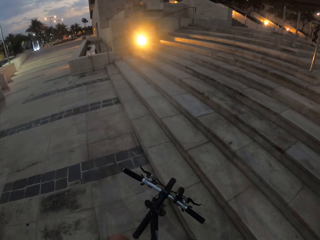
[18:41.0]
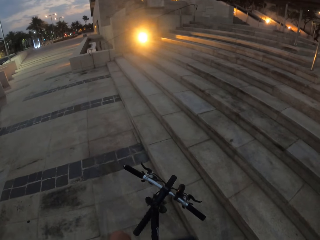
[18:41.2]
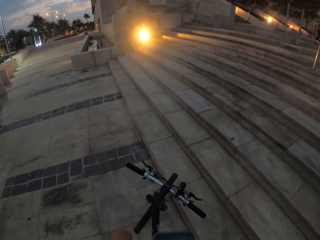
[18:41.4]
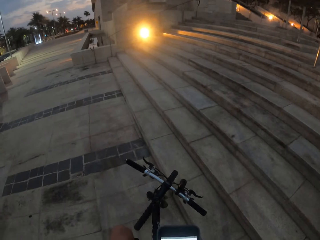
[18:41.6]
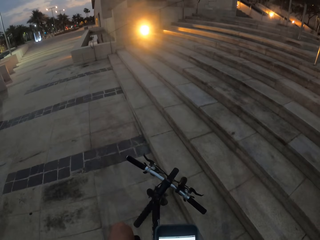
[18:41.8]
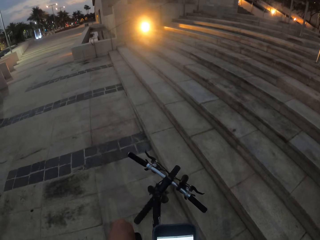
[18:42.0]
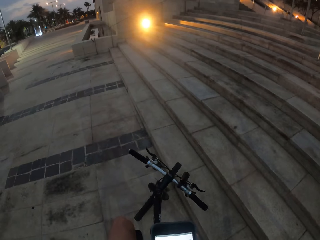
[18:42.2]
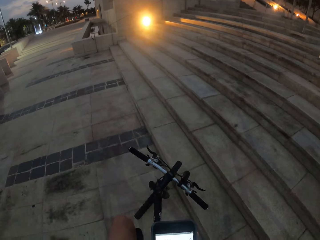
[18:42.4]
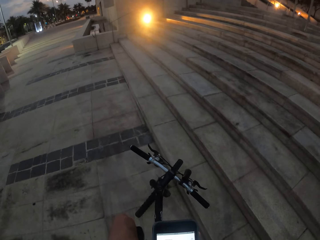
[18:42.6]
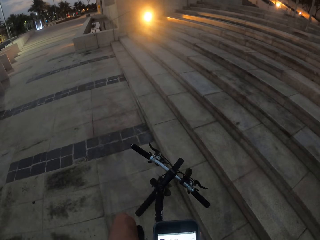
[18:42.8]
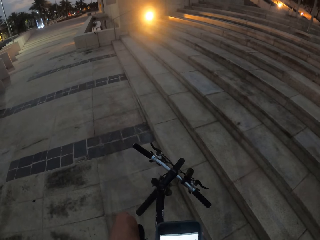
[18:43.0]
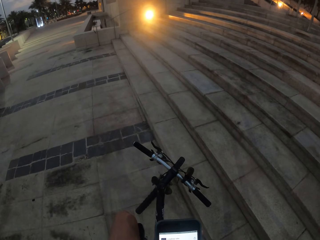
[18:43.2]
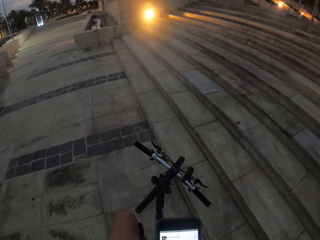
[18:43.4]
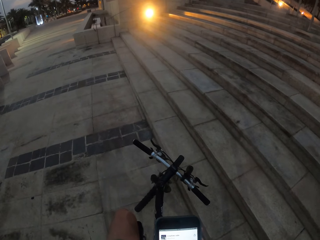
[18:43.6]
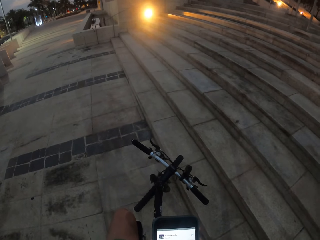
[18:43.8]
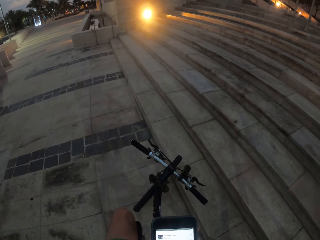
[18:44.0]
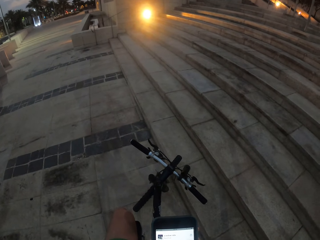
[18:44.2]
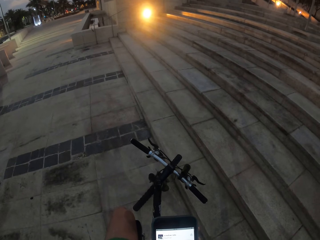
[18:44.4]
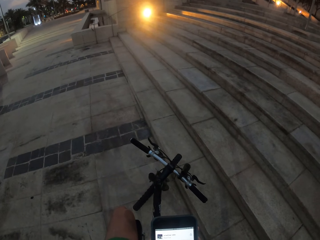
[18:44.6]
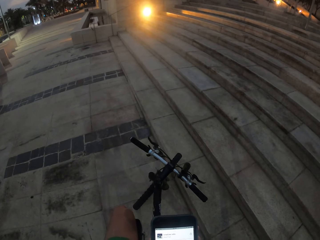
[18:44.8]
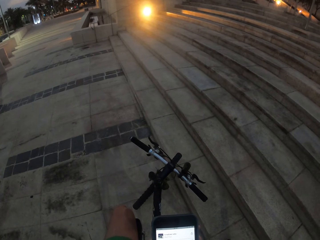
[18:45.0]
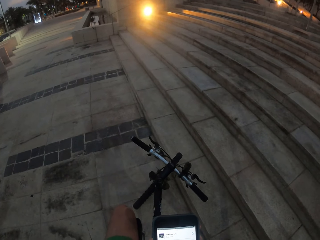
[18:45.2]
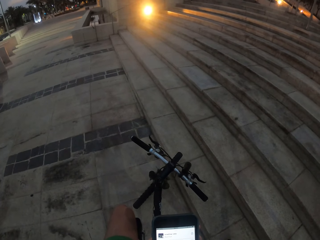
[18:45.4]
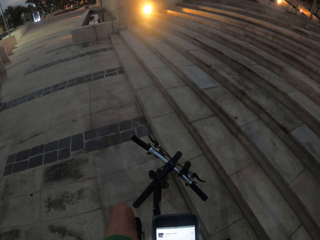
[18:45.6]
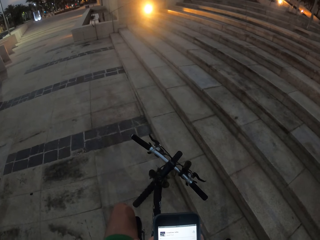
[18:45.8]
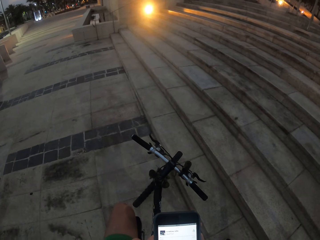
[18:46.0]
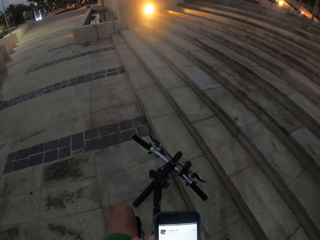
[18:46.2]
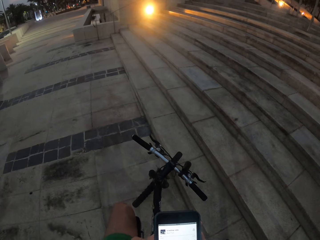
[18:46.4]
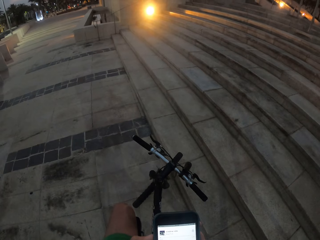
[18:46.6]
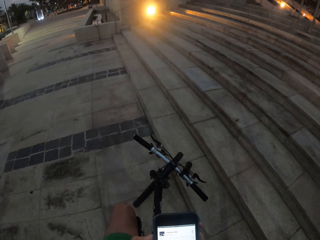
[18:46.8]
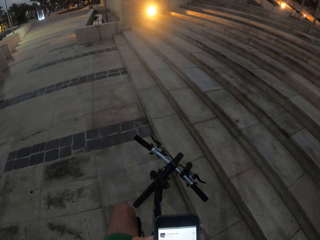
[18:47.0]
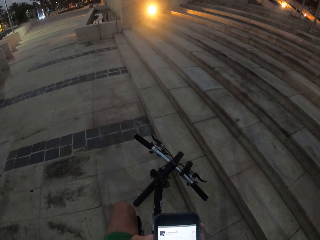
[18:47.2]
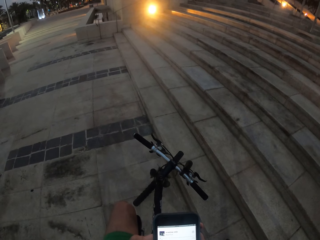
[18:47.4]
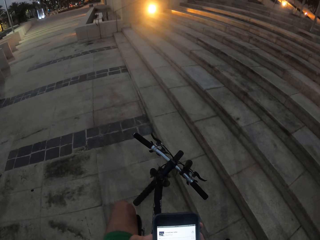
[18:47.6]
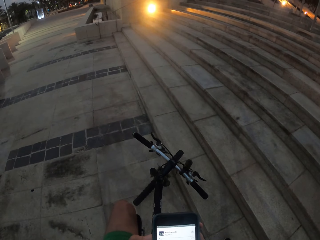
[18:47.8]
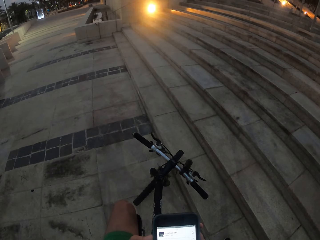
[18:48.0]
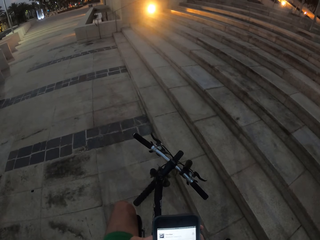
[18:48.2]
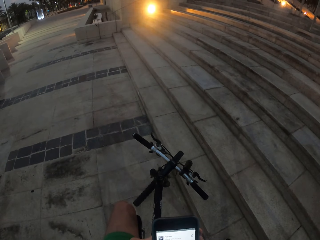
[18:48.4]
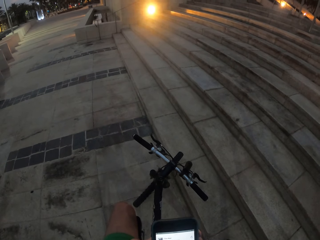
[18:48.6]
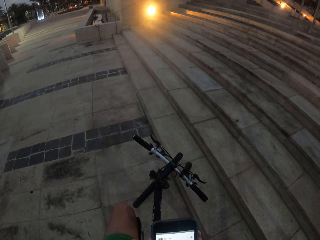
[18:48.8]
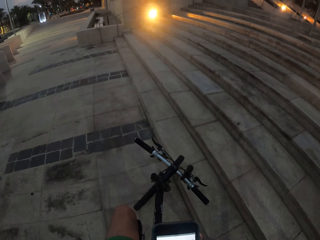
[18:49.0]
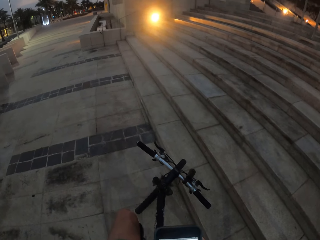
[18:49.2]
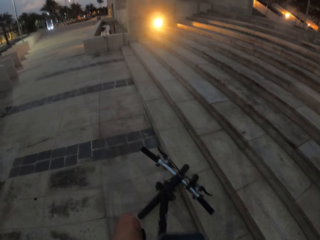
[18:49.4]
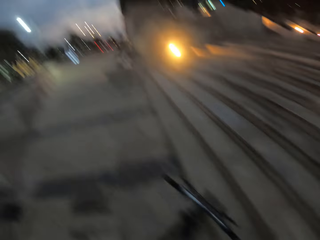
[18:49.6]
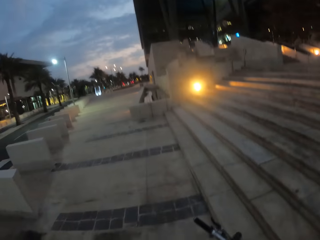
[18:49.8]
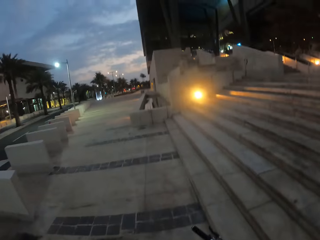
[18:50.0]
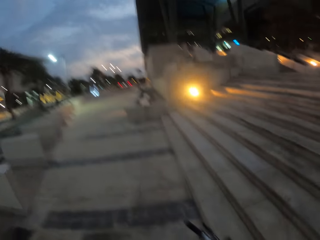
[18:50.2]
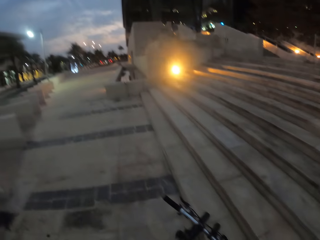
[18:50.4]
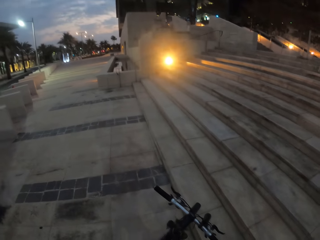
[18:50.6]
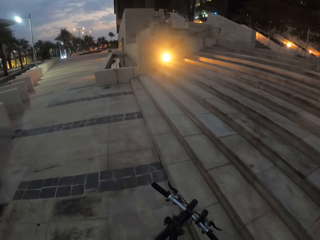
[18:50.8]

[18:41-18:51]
The camera wearer swipes through his phone. He presses the phone.

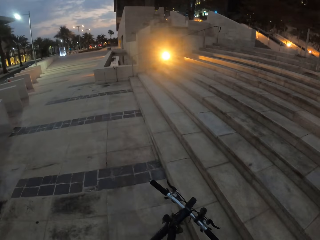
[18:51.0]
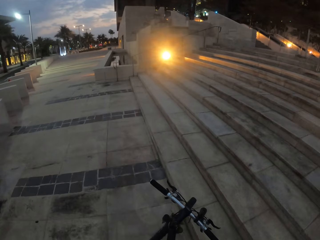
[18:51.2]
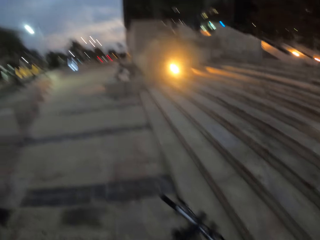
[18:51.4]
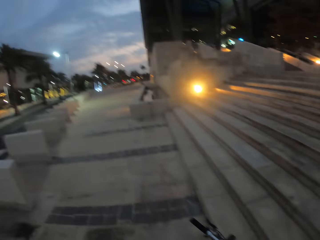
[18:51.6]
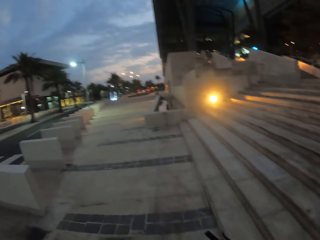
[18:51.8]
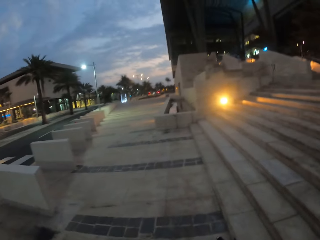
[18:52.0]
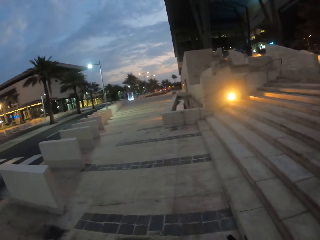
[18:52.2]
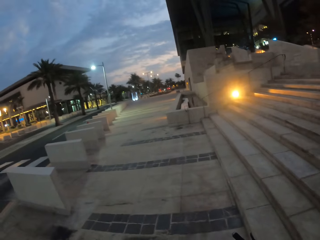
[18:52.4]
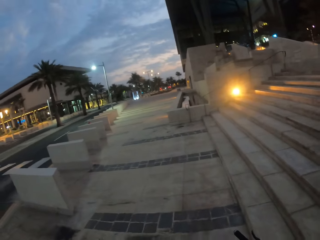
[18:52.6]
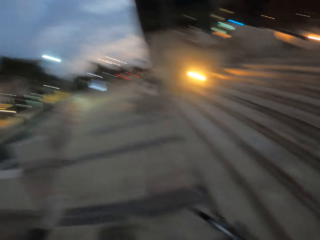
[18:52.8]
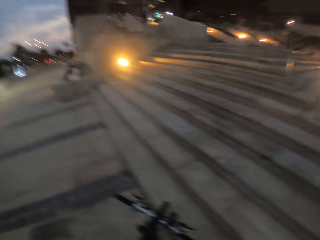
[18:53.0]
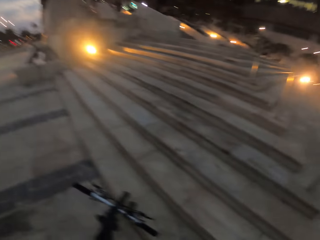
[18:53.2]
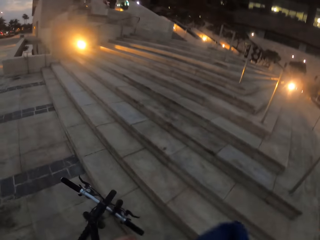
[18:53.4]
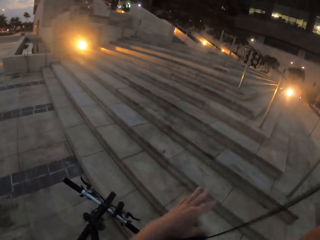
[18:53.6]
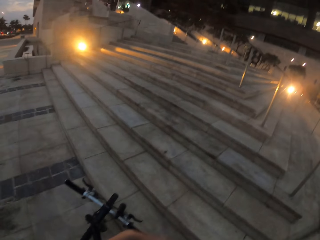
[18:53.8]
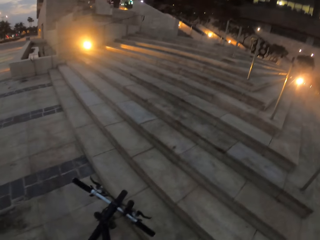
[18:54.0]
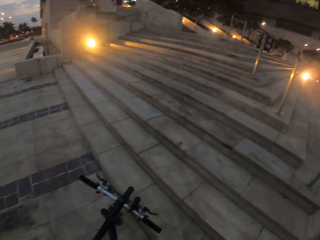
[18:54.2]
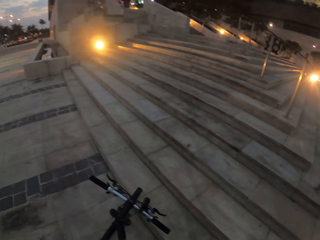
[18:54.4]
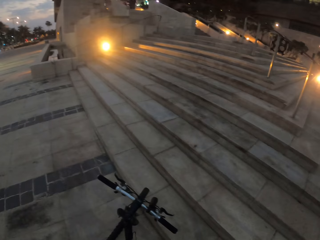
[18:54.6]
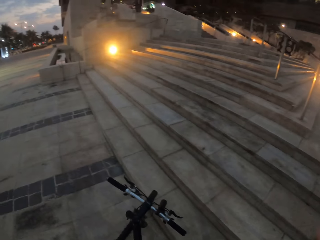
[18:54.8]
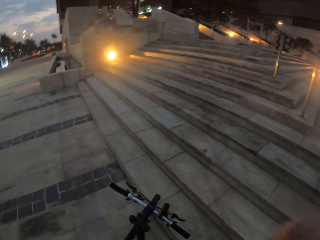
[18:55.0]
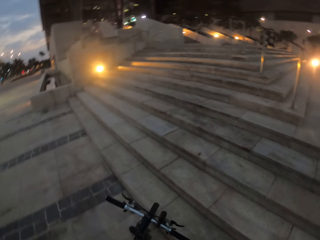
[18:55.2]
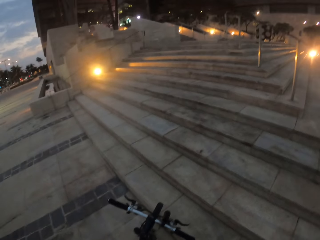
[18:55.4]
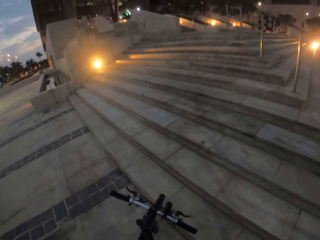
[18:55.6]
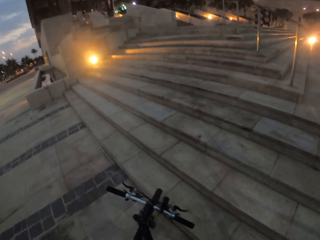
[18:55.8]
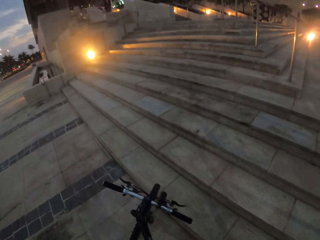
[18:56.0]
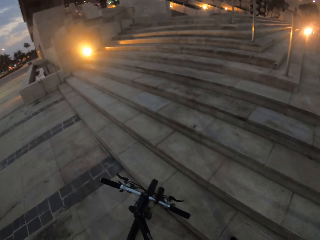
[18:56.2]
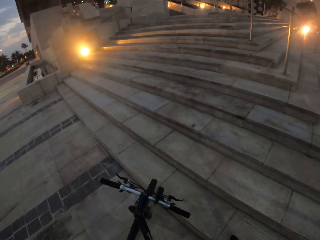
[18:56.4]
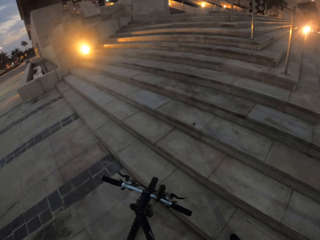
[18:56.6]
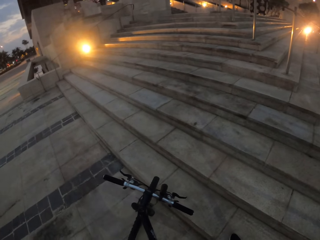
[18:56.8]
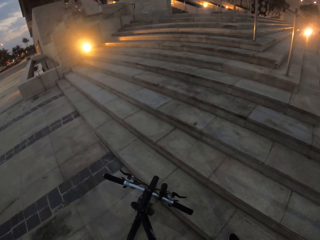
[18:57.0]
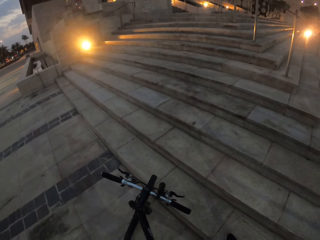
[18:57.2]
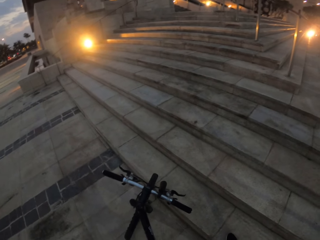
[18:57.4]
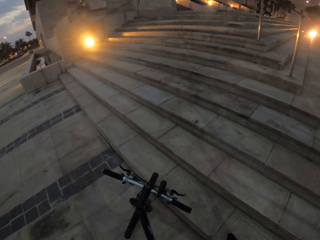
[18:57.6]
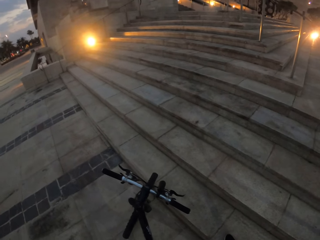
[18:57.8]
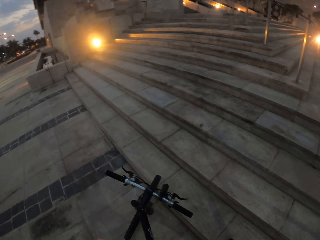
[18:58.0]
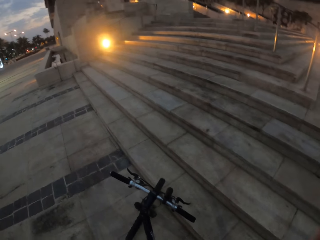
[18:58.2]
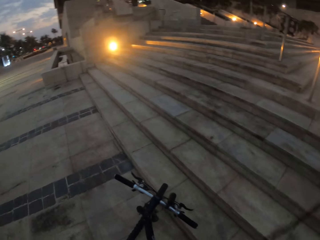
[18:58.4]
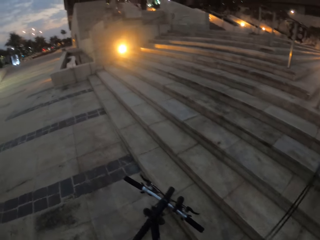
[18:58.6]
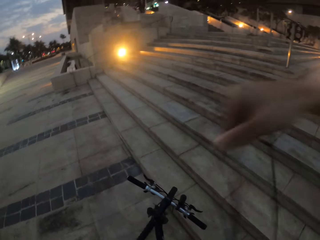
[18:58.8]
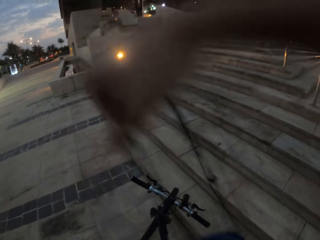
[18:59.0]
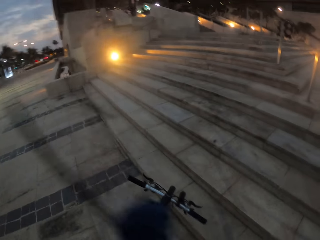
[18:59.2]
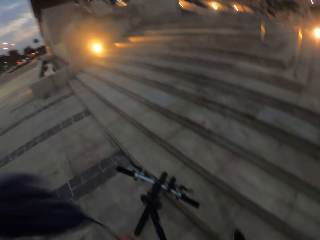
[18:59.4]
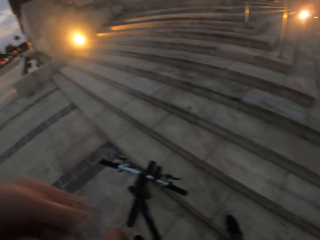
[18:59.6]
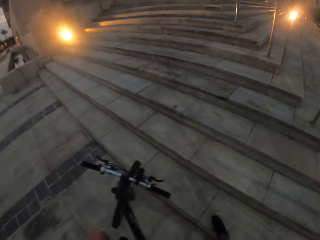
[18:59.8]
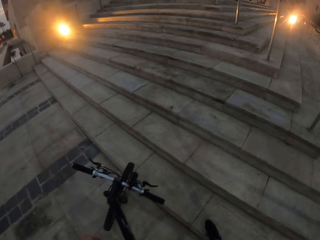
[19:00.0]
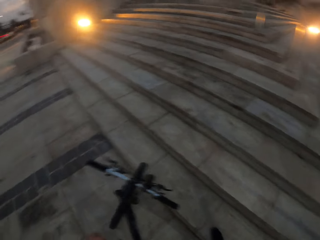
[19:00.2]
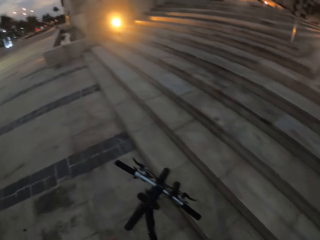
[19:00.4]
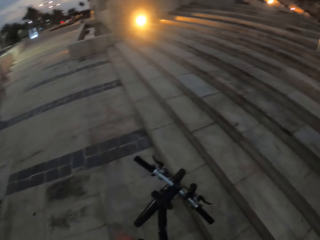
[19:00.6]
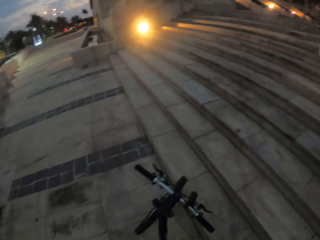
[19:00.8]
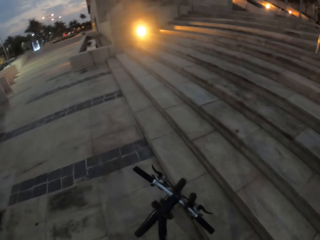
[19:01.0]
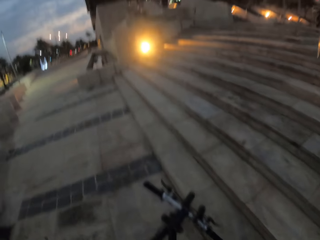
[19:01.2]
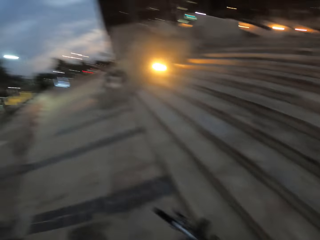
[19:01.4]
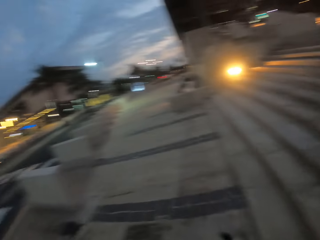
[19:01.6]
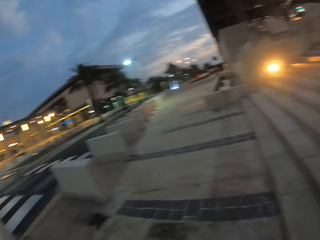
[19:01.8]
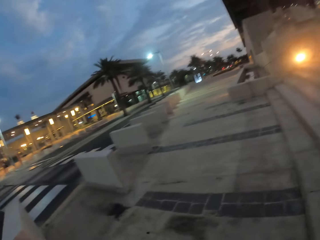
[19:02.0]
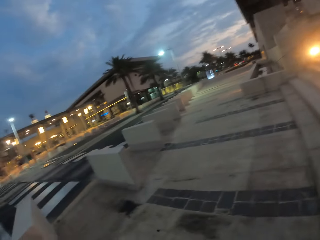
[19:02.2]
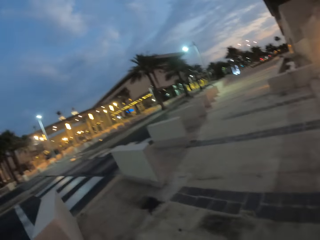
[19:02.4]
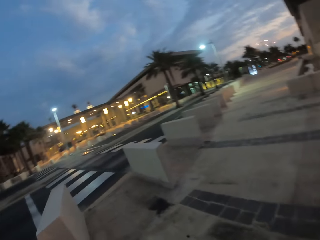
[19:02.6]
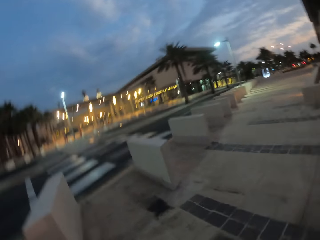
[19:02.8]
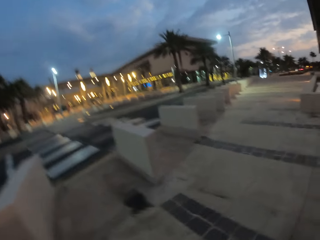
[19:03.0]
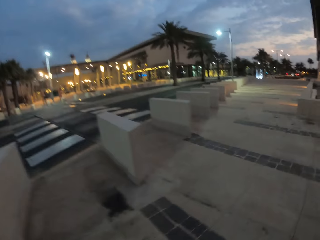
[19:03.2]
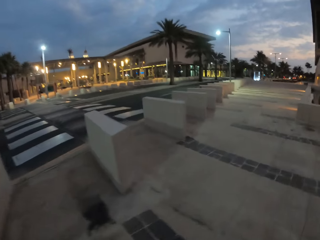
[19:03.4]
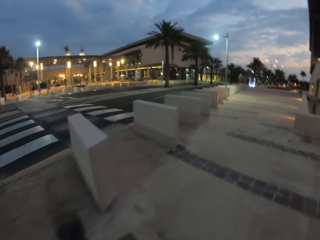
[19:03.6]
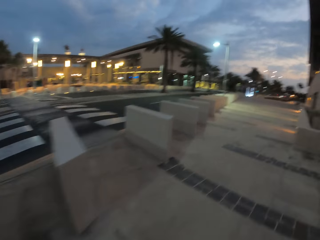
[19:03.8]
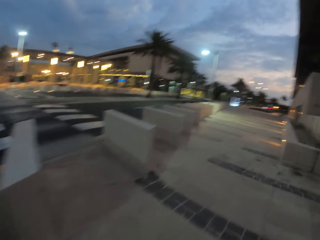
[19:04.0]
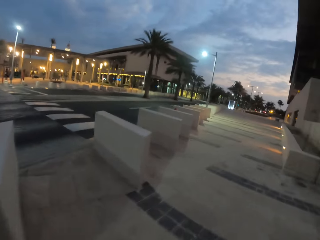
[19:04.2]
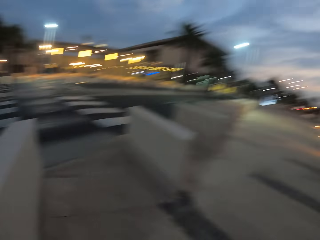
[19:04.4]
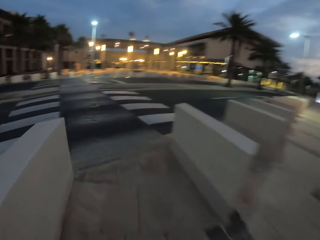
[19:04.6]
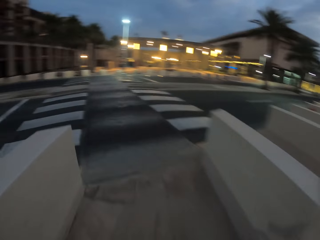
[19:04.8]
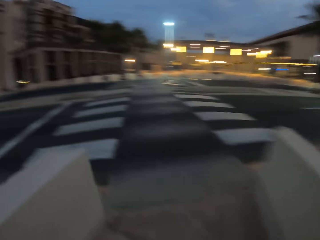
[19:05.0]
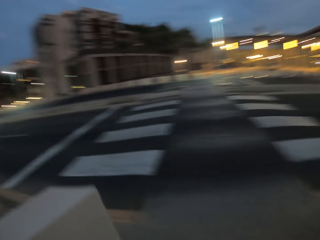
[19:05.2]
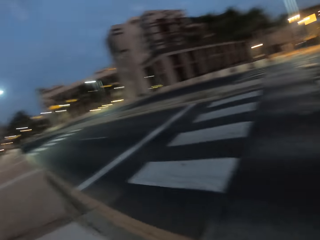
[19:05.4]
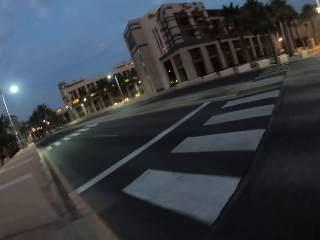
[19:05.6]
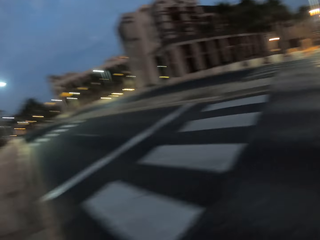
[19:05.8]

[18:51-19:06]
The camera wearer puts the phone on the bag. They put the bag aside. They cycle on the road.
